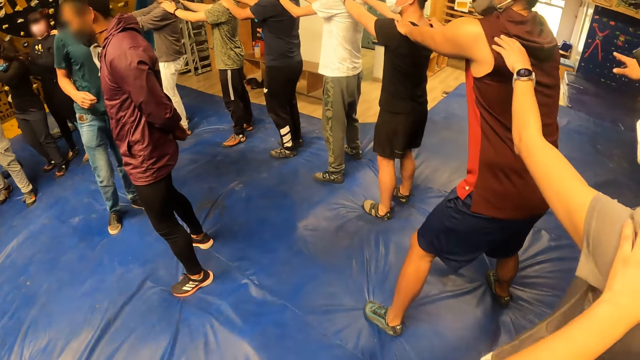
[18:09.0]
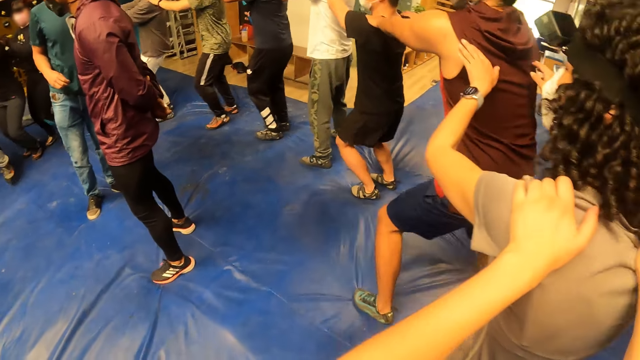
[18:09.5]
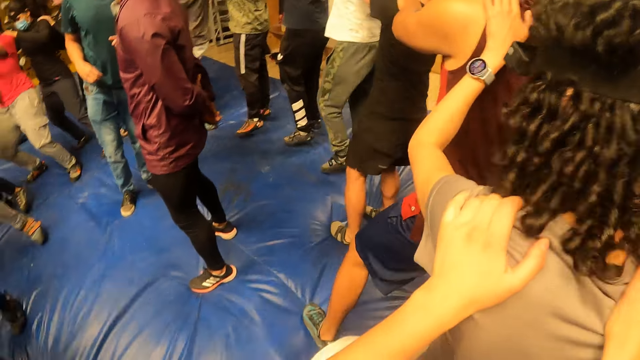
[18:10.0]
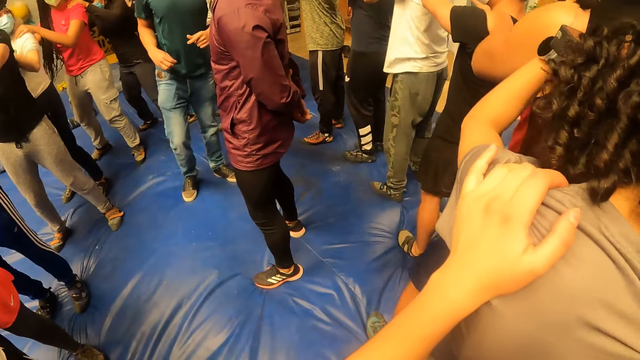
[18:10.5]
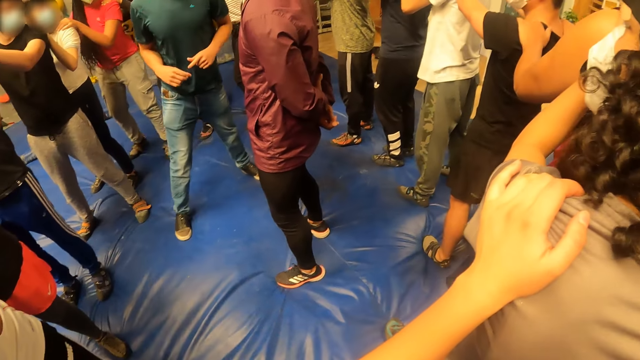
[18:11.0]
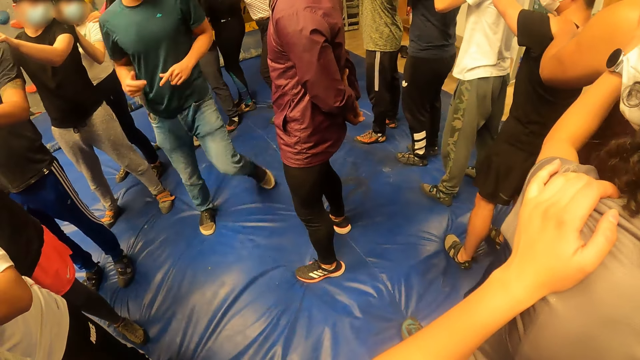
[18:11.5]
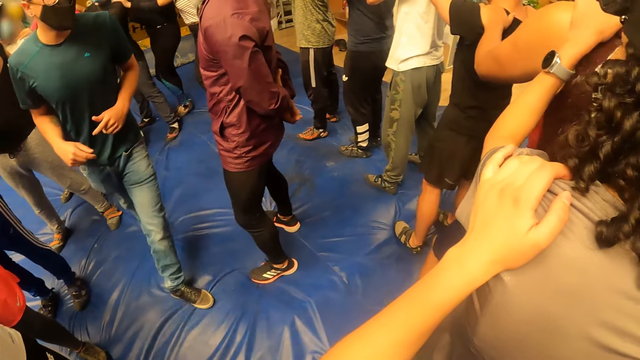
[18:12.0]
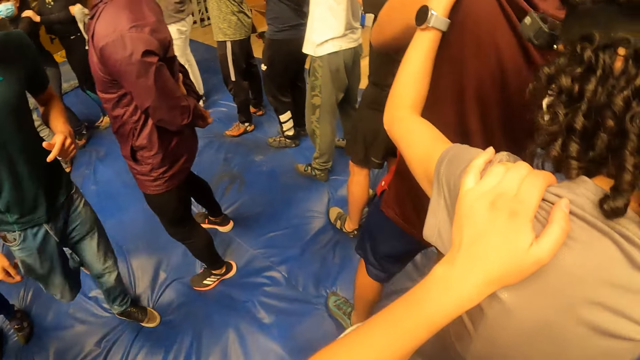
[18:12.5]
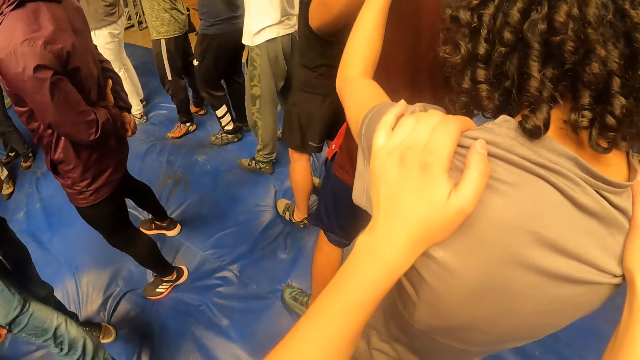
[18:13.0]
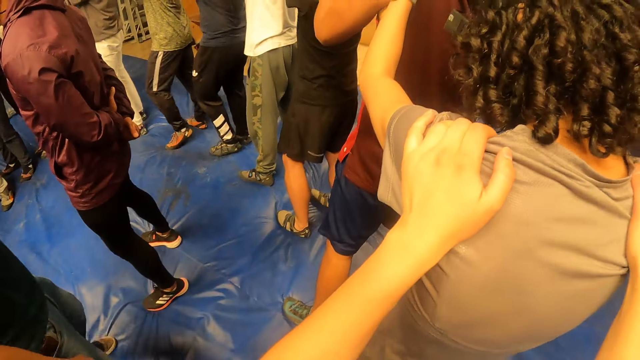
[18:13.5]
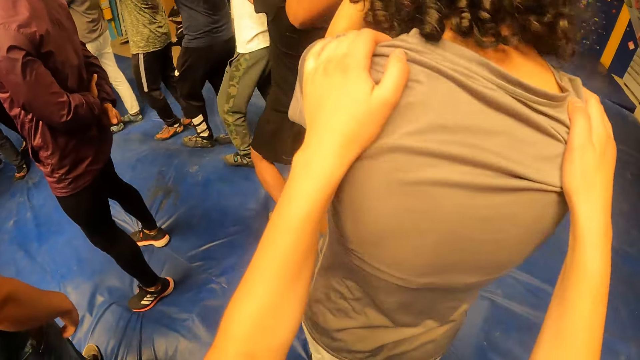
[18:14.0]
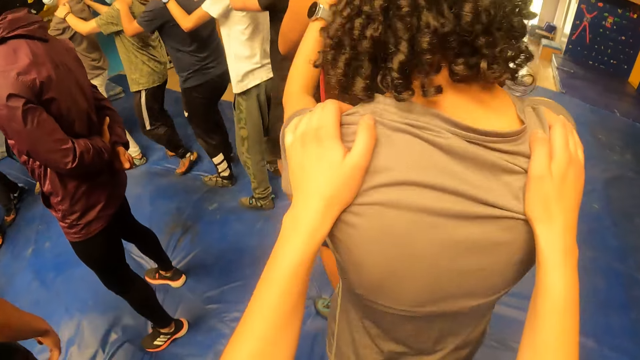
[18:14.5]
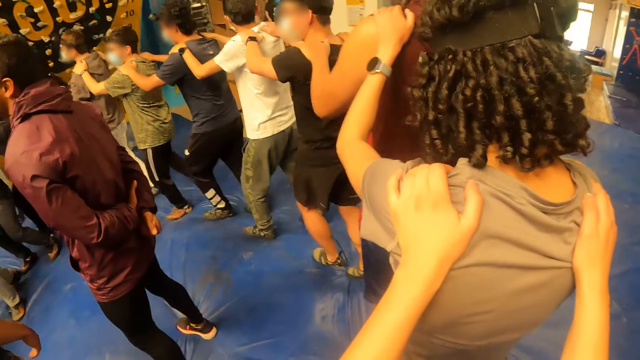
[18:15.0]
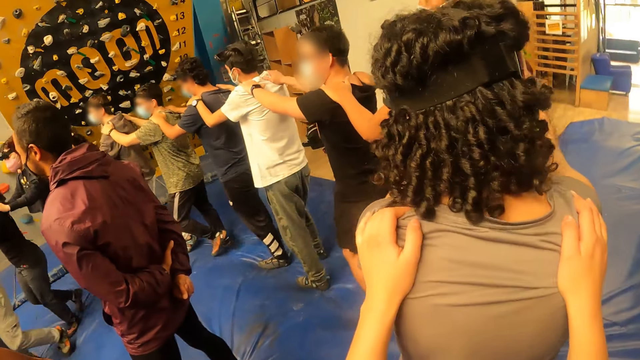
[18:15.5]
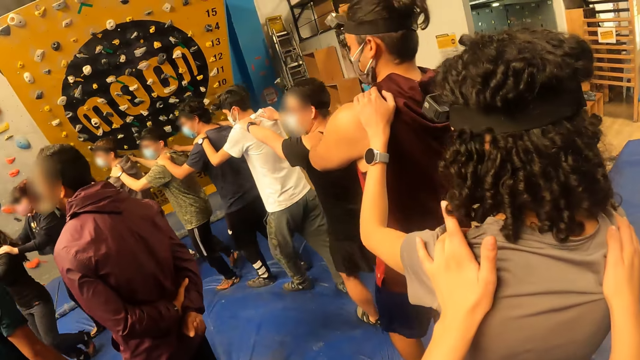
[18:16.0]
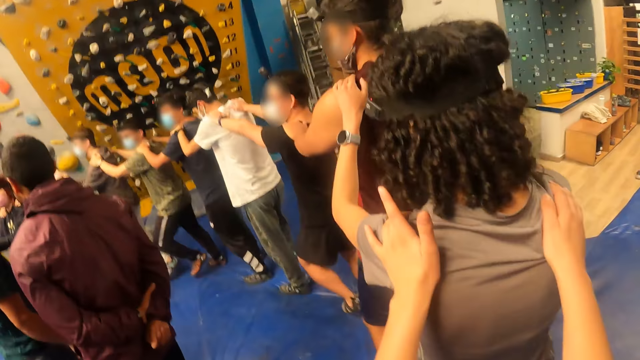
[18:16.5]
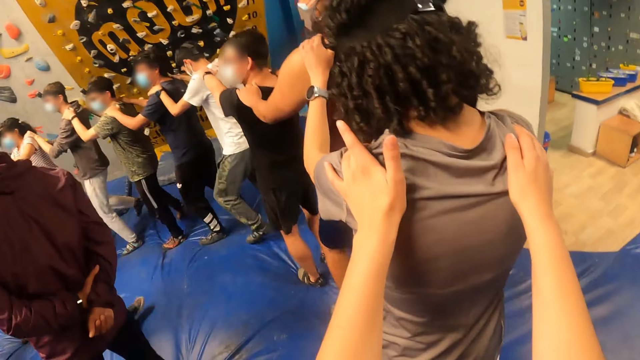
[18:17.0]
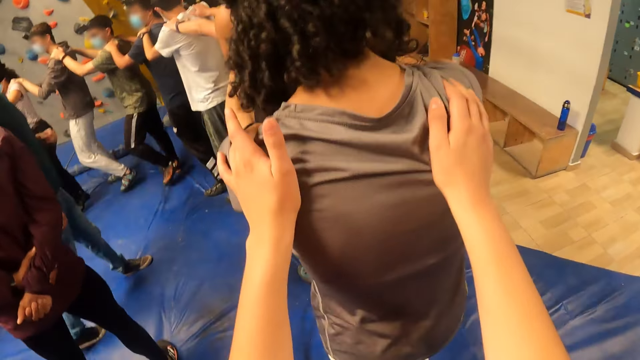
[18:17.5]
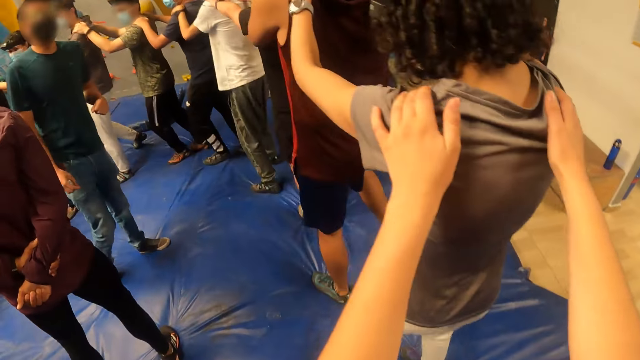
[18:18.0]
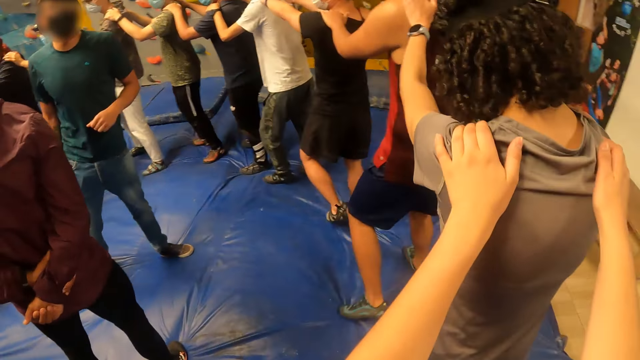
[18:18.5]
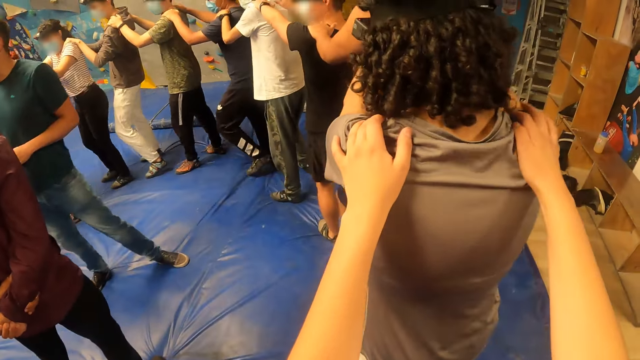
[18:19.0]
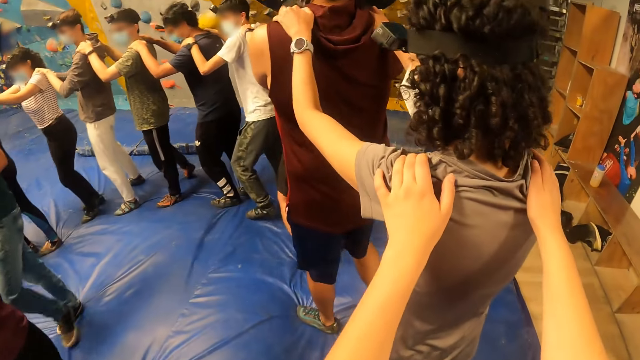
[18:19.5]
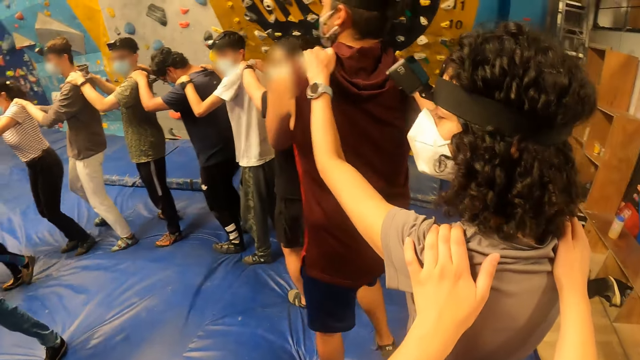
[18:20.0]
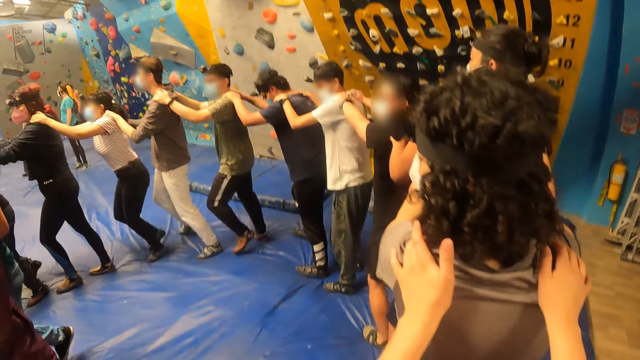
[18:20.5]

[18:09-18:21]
The camera wearer holds the woman's shoulders with his hands. He walks on the floor. The woman walks on the foam. The camera wearer walks round with the team. A man converses with the team.

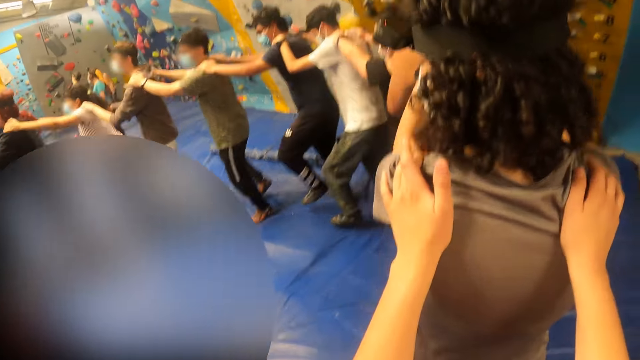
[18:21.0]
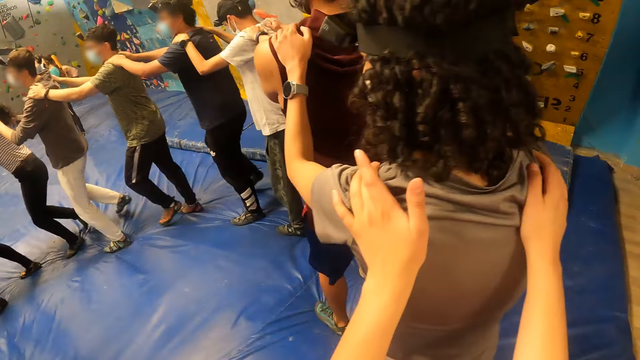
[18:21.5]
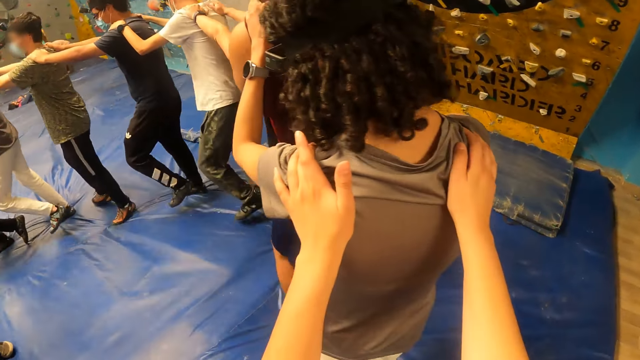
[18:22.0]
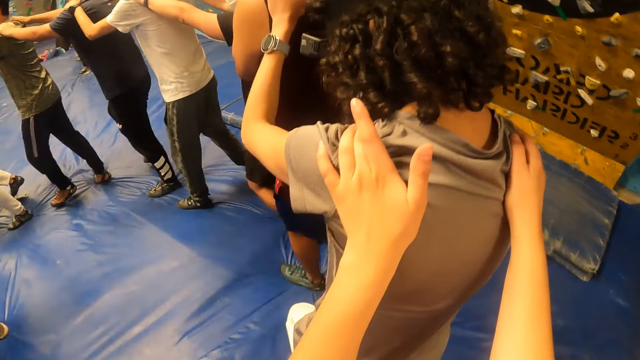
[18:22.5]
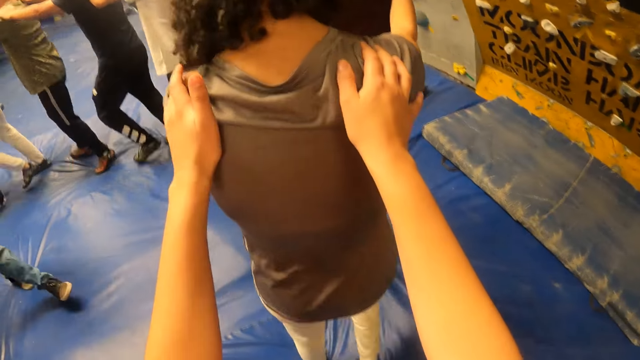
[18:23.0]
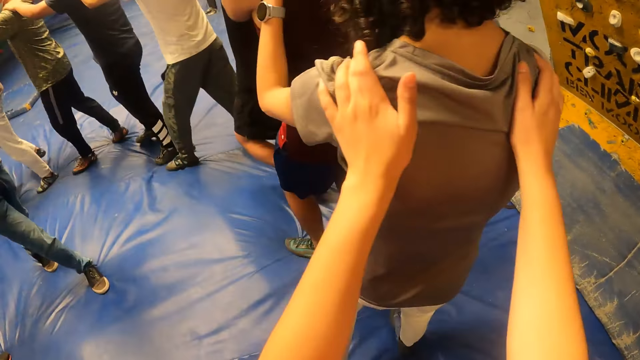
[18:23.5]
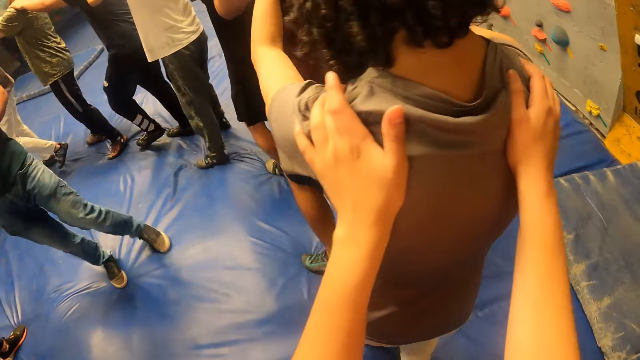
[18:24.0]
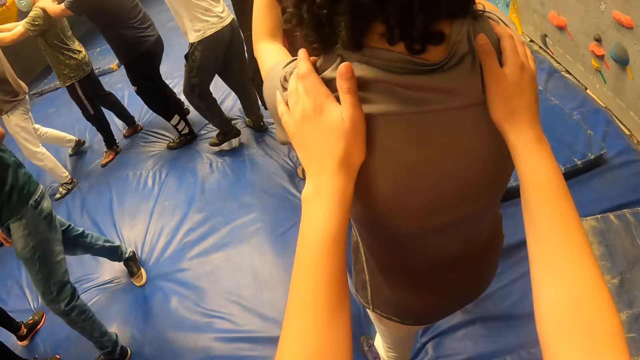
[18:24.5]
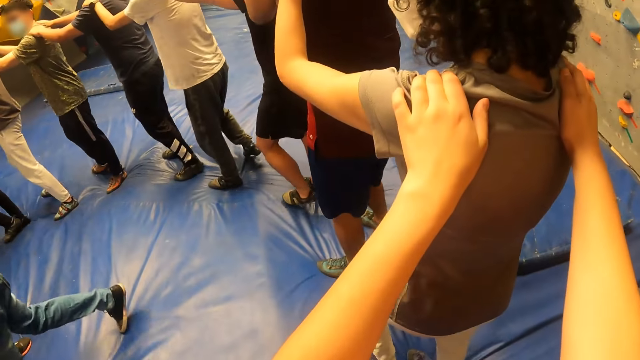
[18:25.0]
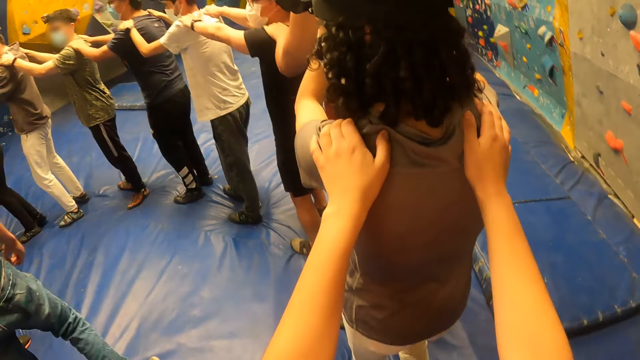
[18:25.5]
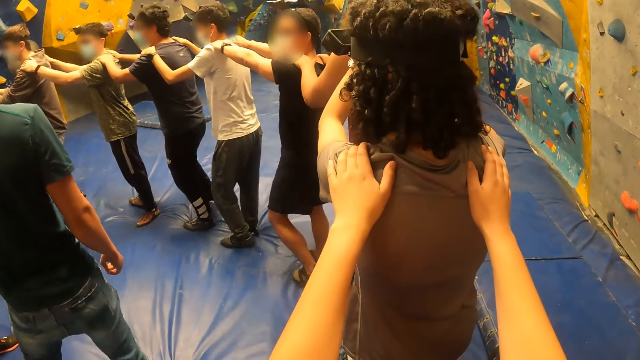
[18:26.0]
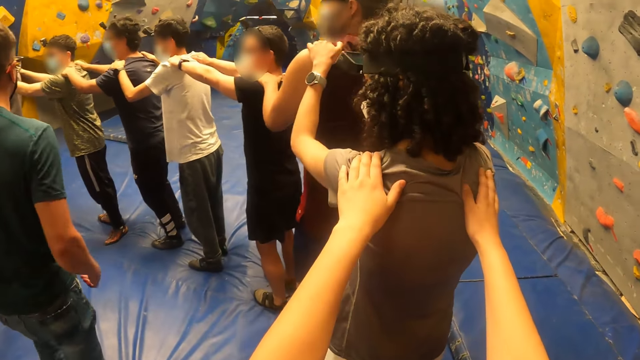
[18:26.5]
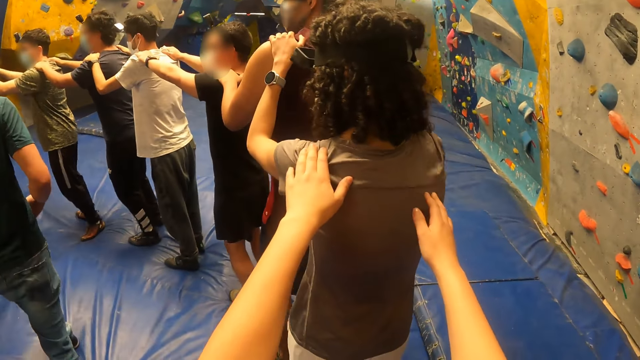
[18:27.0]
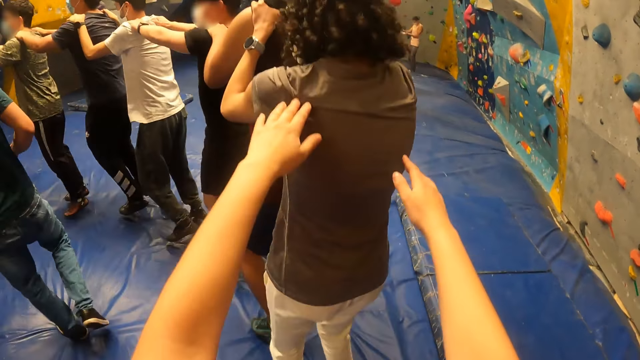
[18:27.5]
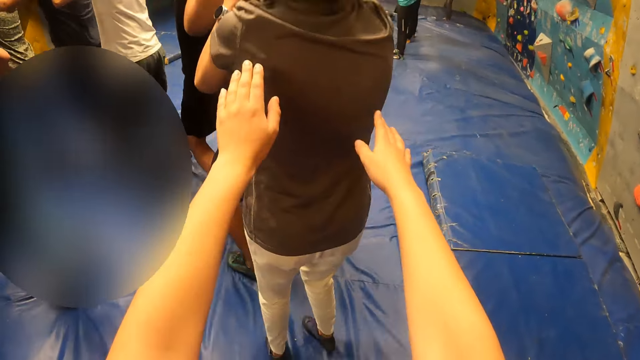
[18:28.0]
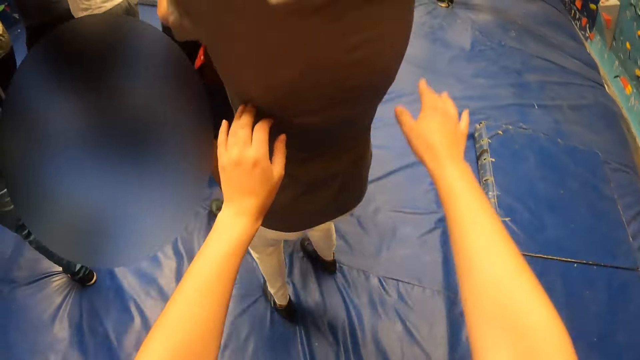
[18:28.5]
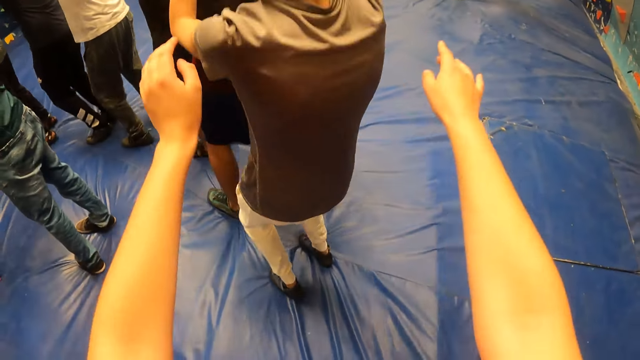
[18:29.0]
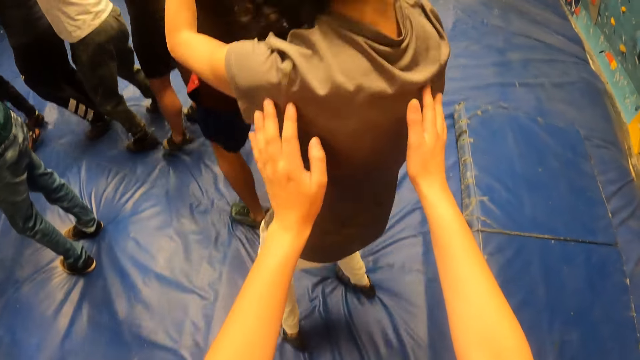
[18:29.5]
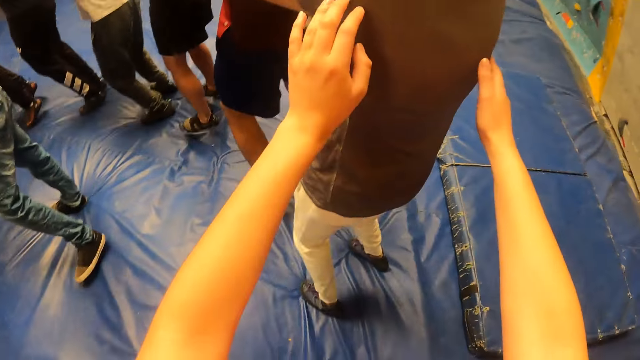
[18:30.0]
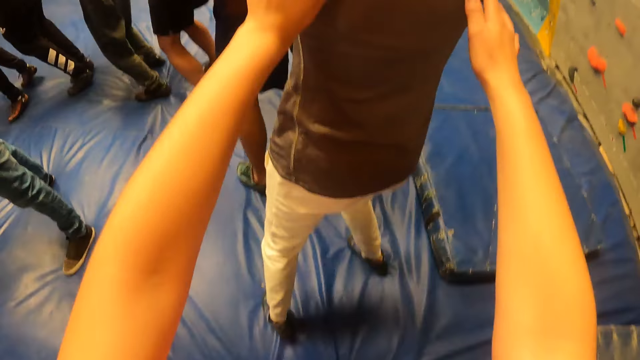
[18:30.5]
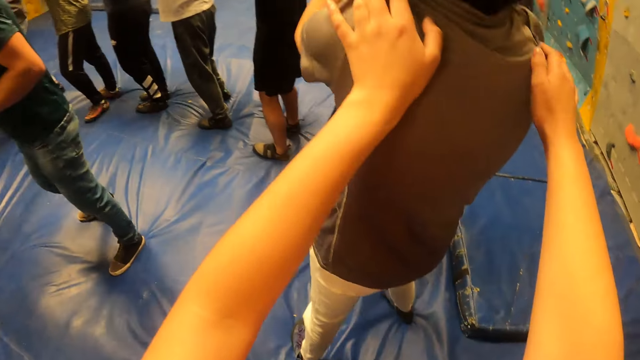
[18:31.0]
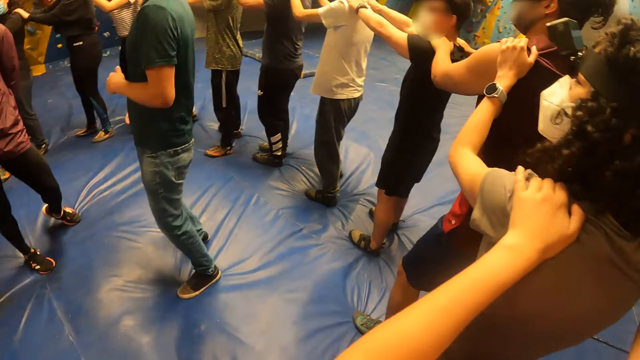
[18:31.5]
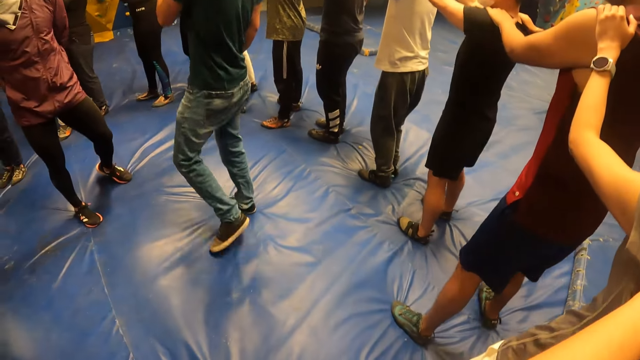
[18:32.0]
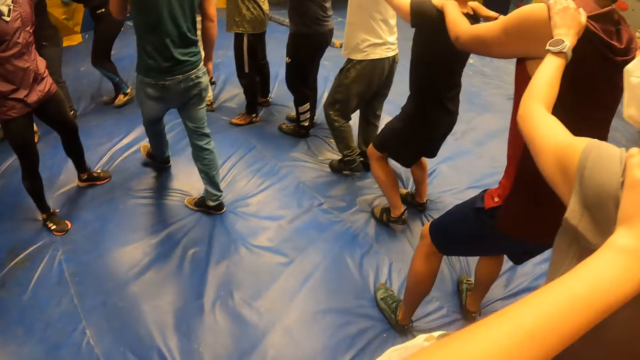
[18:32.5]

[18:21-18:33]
The camera wearer walks round with the team. They walk round with the team again. They hold a man back. They walk round with the team. The woman jumps on the bed. The camera wearer jumps with the team. They hold the man back. They jump backward with the team.
